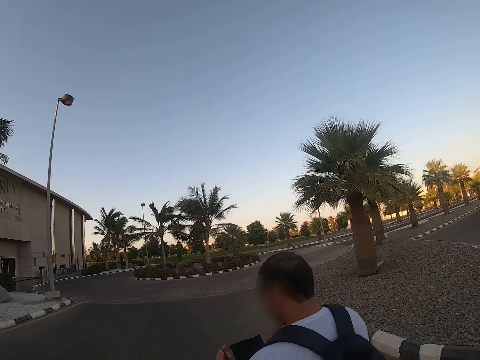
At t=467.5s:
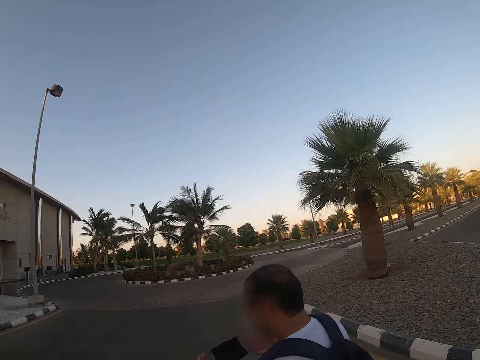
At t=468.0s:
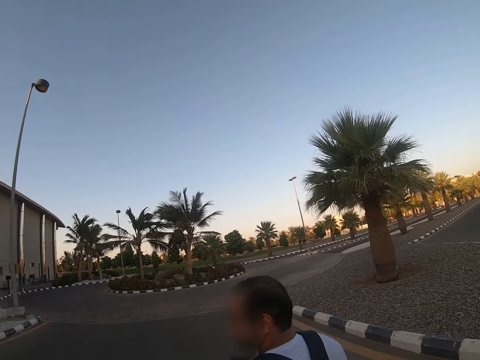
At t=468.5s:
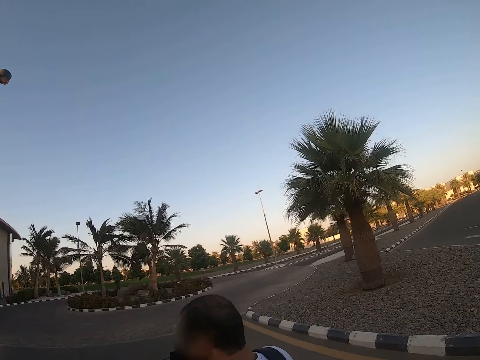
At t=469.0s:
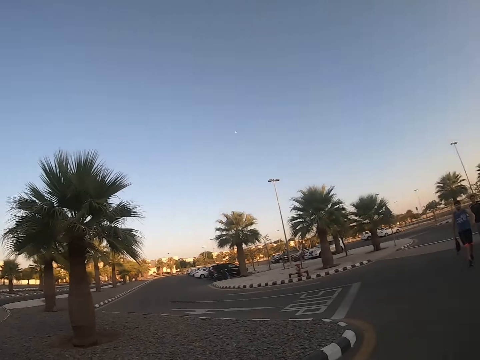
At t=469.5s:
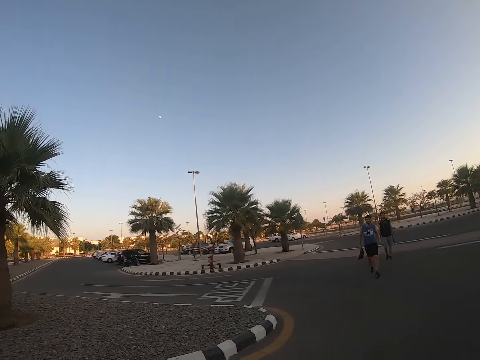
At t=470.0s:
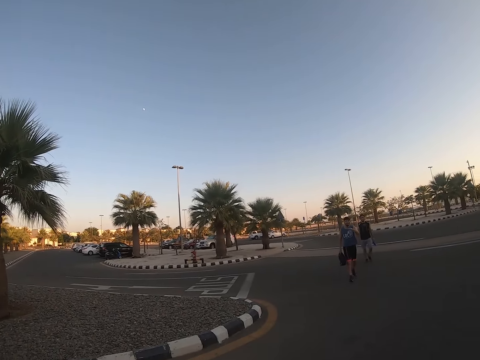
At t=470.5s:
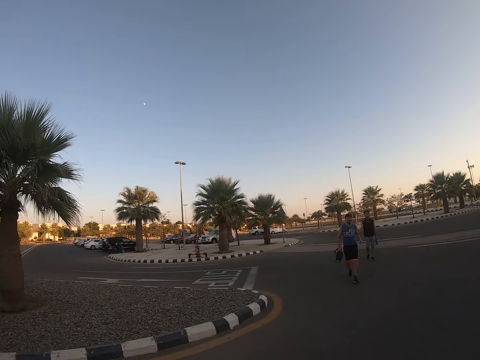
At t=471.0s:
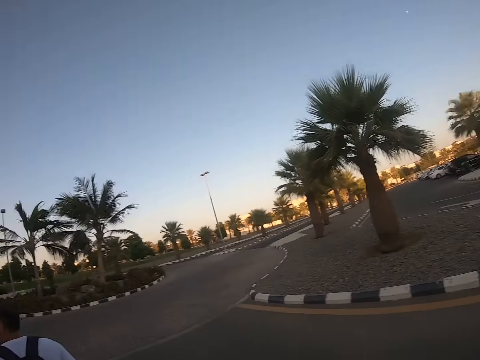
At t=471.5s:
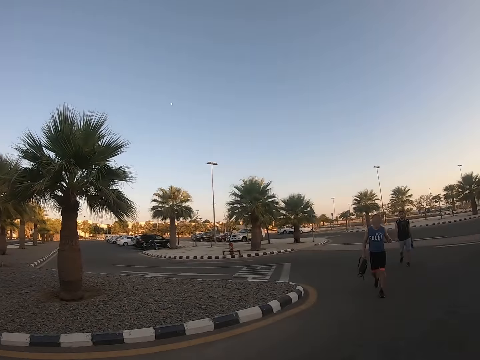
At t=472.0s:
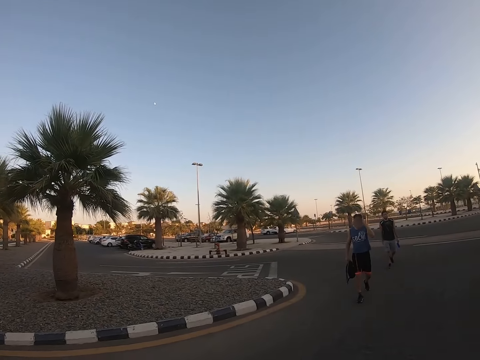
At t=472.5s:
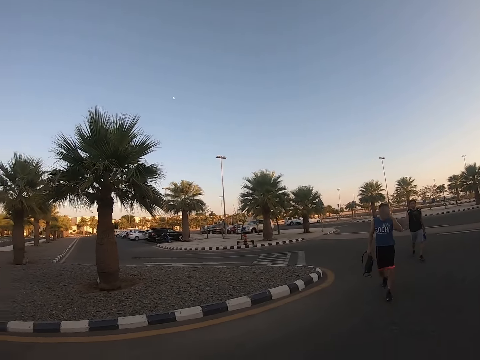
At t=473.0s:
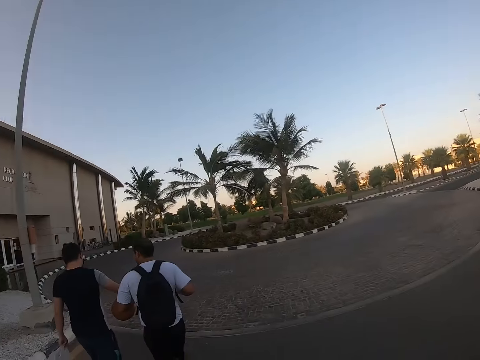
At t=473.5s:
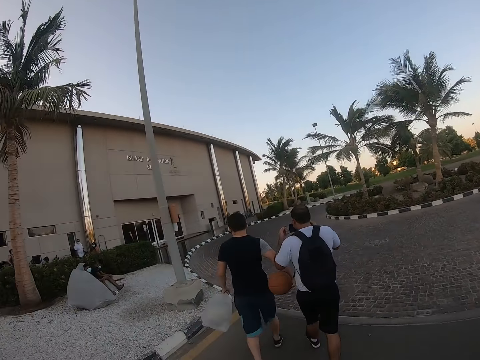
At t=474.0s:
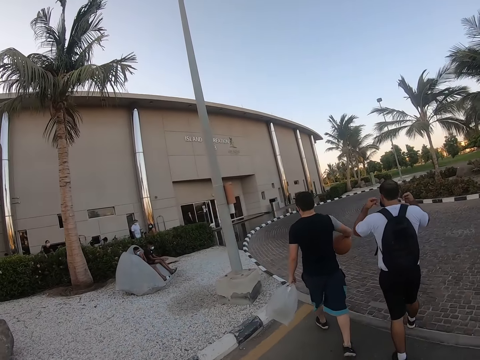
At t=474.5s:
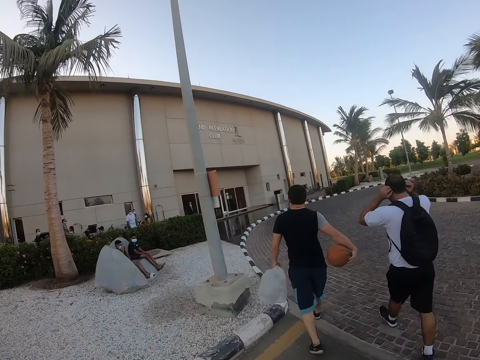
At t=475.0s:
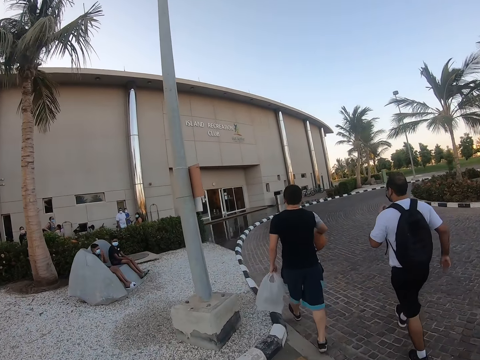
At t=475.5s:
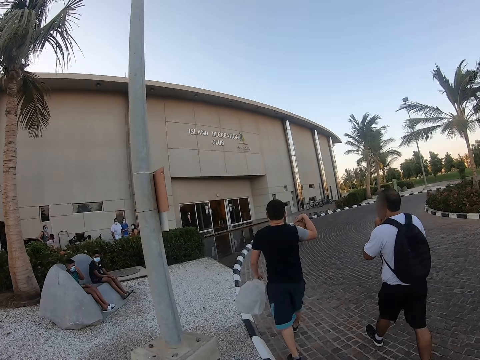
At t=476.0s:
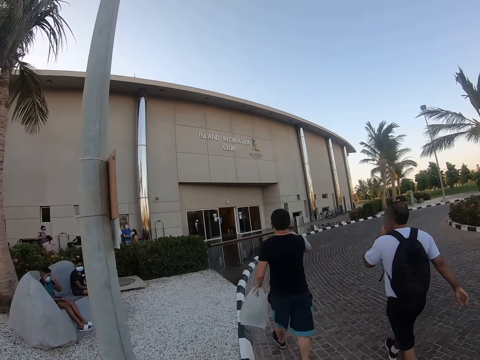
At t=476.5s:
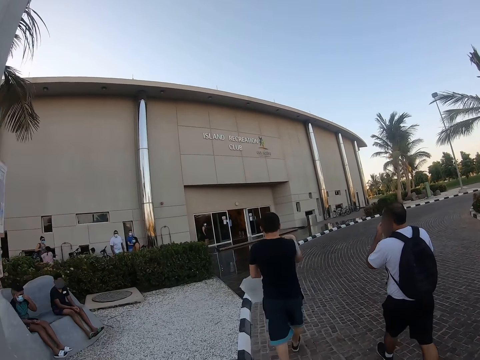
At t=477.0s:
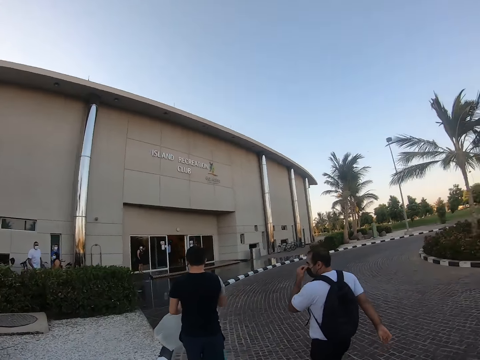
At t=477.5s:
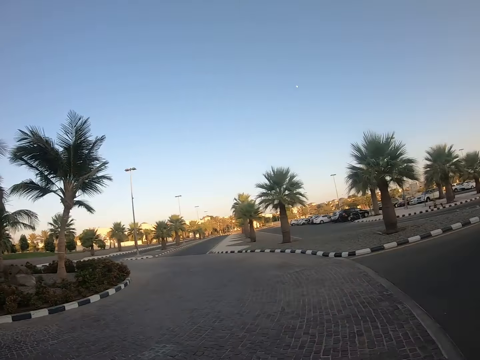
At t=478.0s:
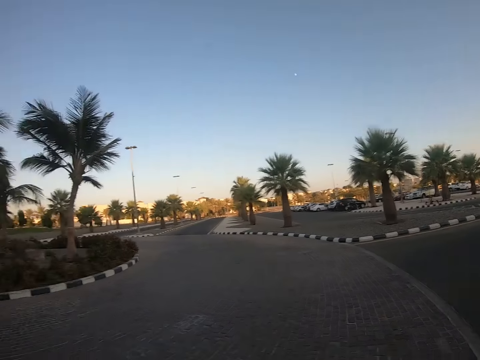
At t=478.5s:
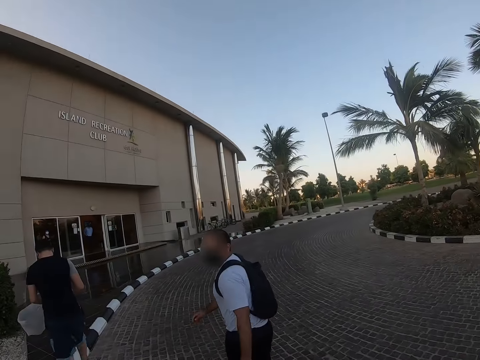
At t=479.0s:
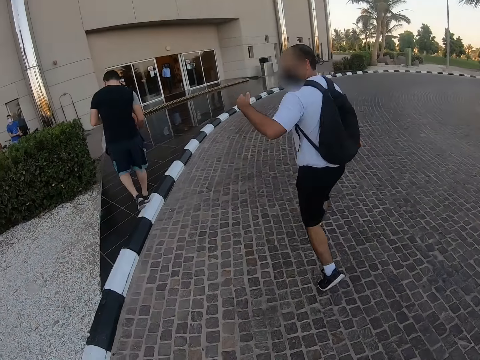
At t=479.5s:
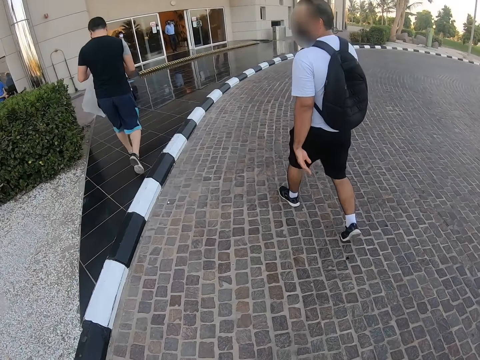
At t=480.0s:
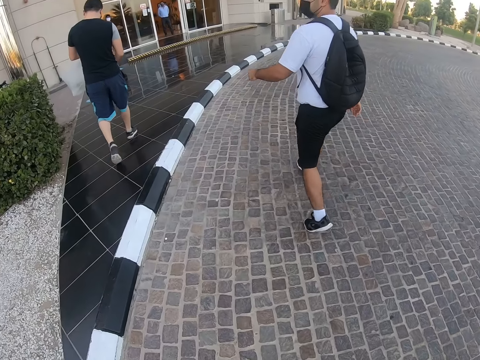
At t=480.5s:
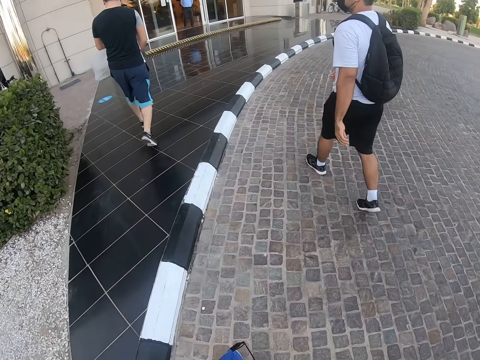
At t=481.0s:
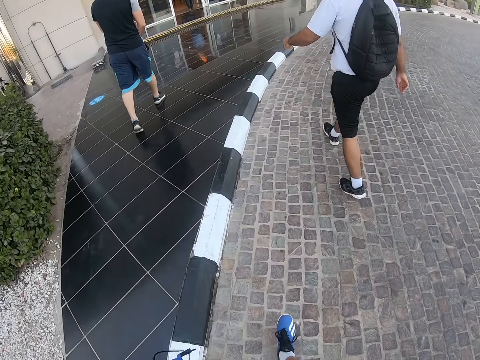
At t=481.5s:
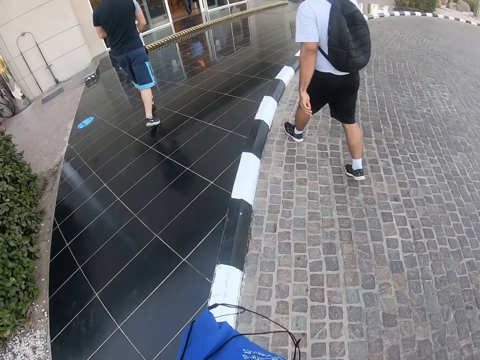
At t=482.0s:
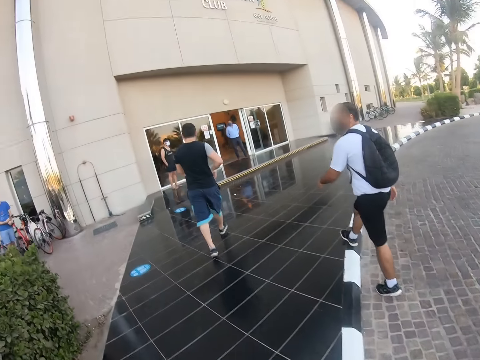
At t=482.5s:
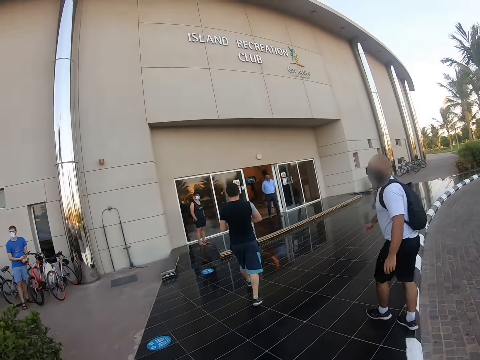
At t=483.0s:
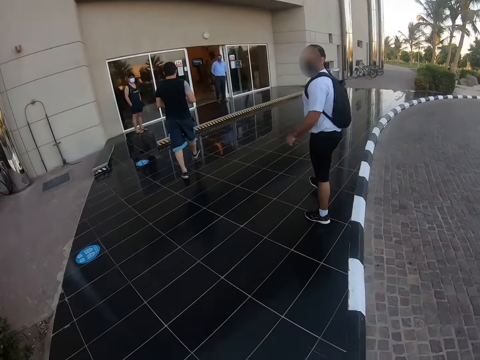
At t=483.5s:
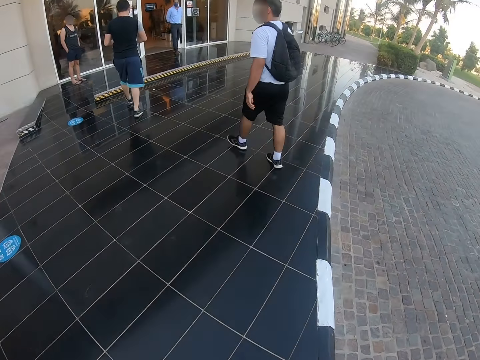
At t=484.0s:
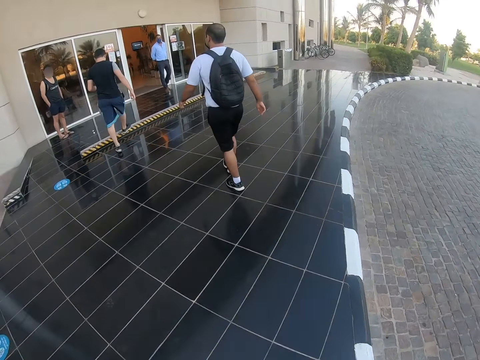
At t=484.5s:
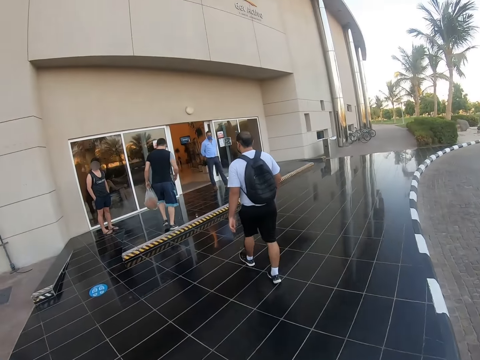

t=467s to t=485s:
The camera wearer turns towards a man. The man walks towards the camera wearer. The camera wearer follows another man. They look around. They follow the other man.

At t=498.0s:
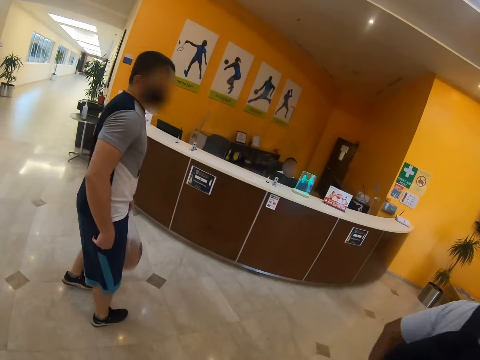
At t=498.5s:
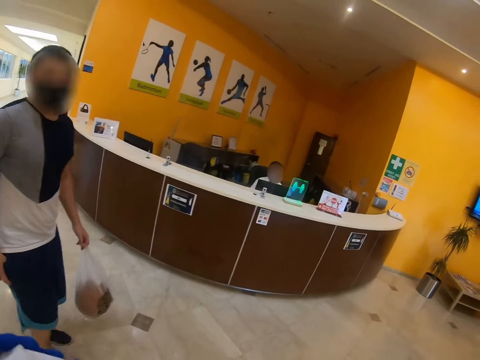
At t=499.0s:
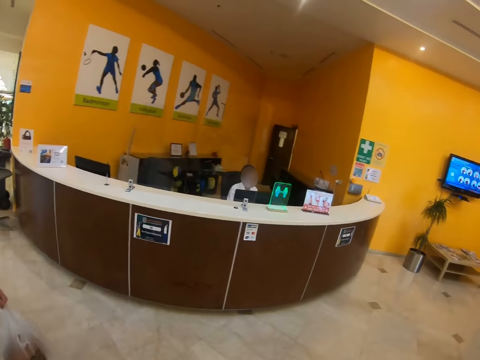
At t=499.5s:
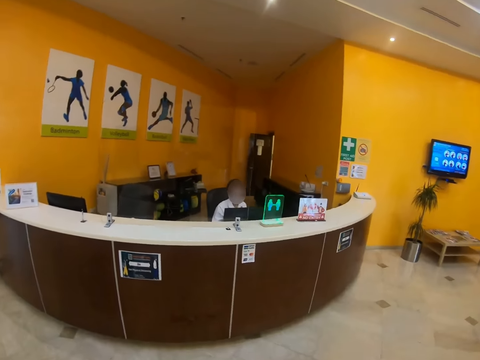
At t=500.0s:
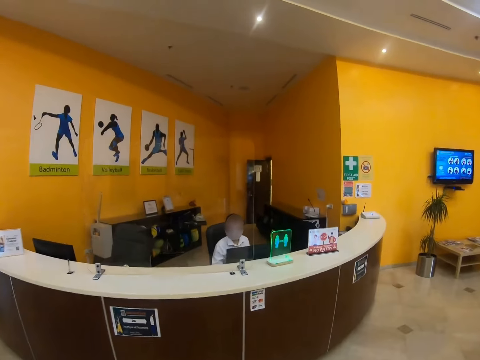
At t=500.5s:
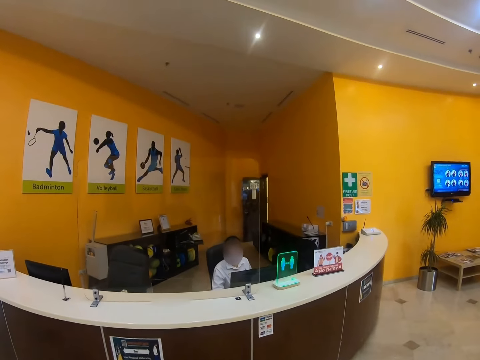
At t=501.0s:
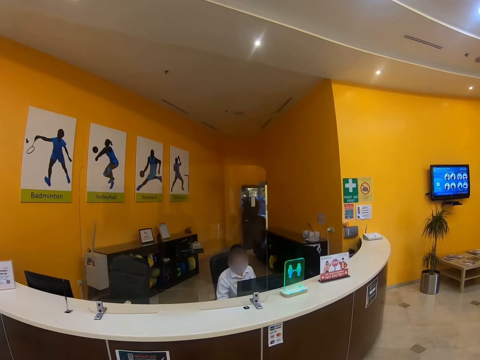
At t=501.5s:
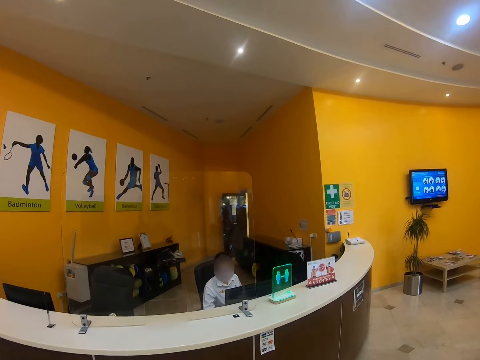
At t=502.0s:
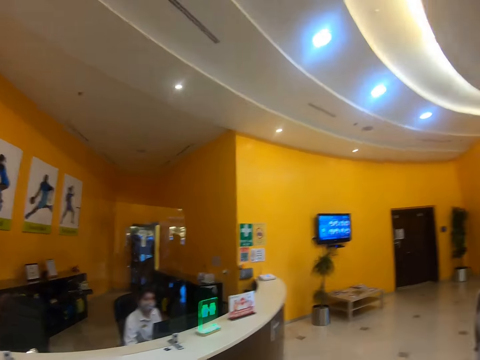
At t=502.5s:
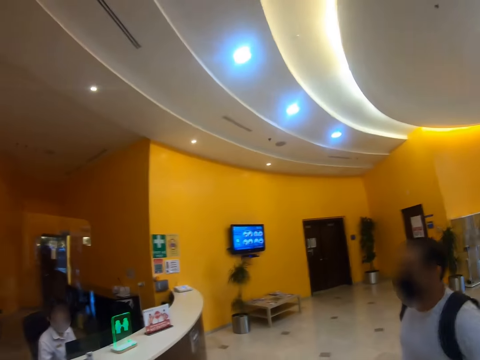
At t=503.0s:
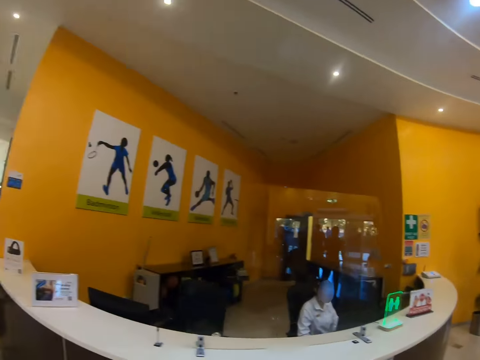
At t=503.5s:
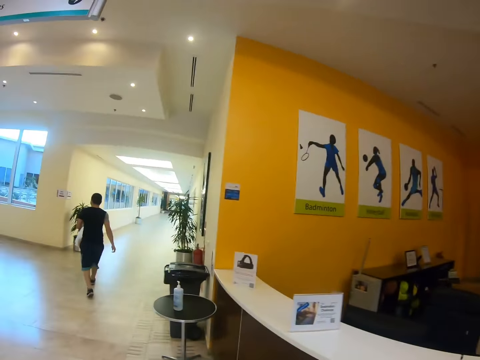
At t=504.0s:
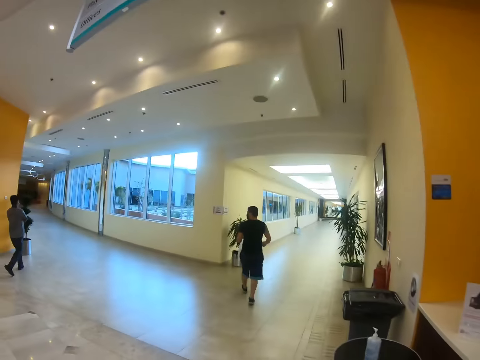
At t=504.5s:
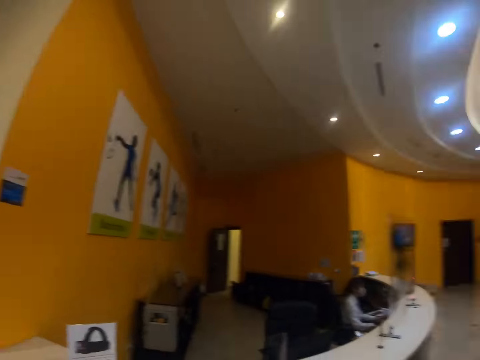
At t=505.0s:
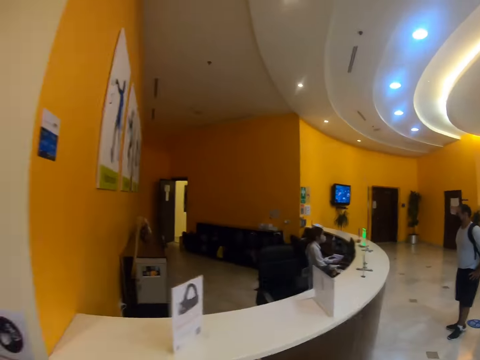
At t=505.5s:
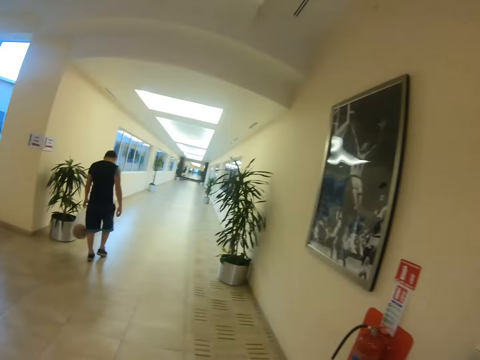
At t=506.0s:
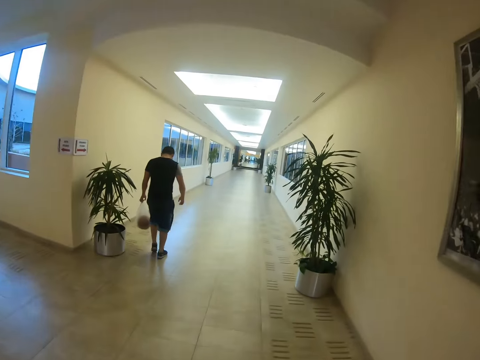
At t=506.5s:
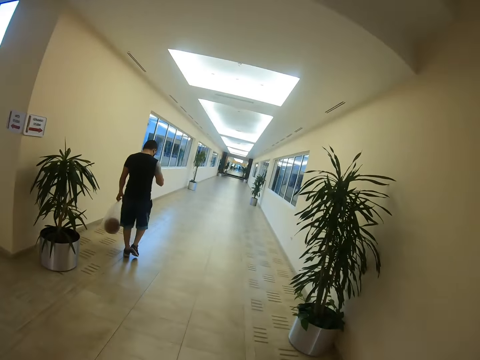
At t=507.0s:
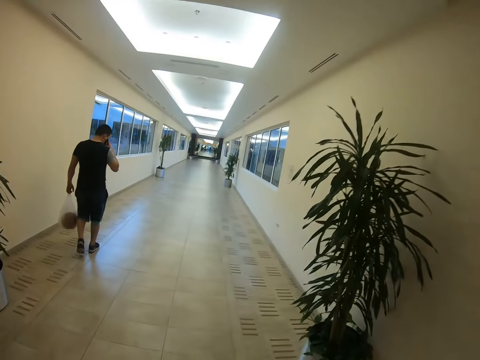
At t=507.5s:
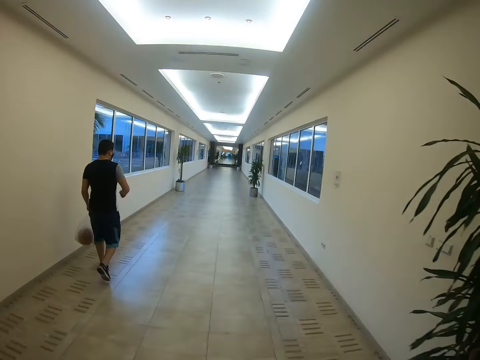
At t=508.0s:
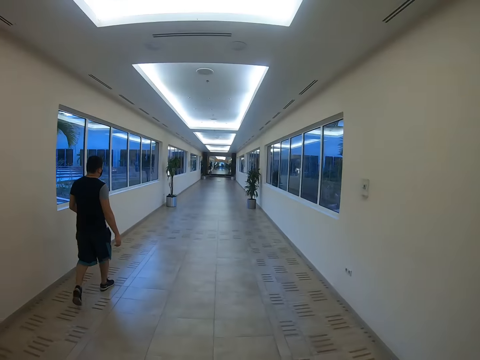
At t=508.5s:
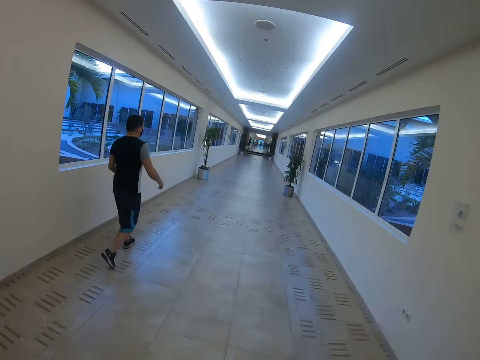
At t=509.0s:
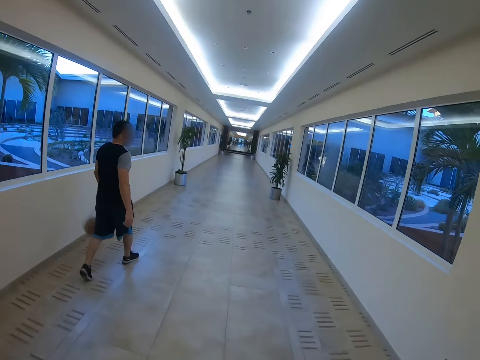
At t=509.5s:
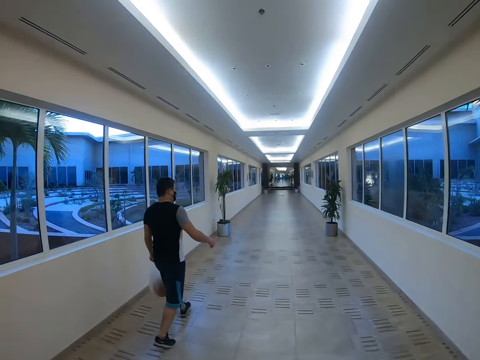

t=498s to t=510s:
The camera wearer stares at the reception desk. They look around. They follow a man and walk around. The man walks around.
